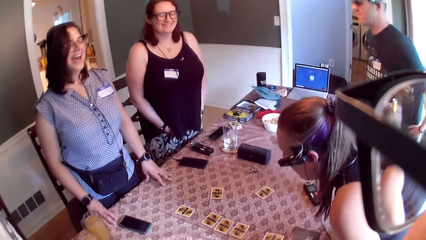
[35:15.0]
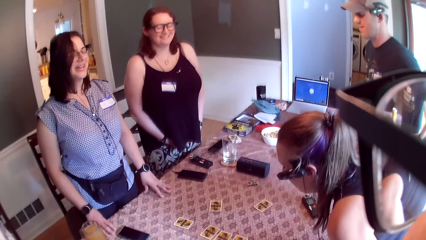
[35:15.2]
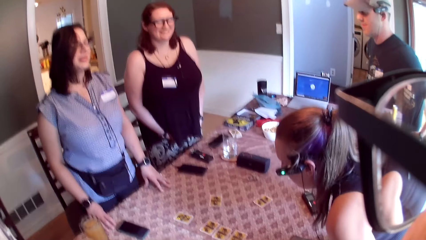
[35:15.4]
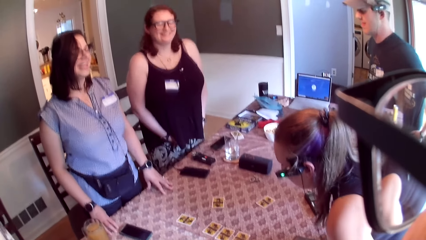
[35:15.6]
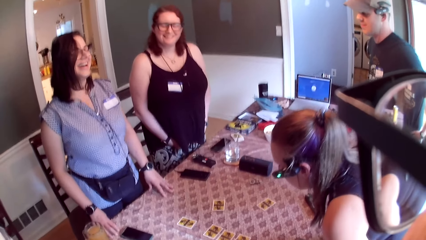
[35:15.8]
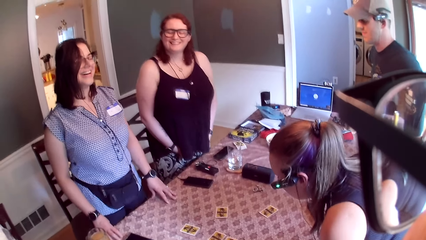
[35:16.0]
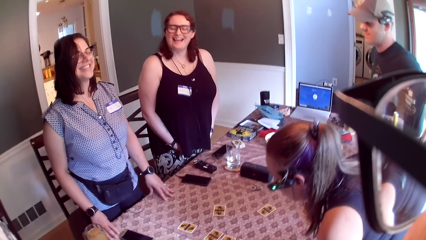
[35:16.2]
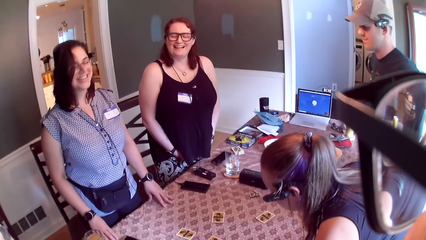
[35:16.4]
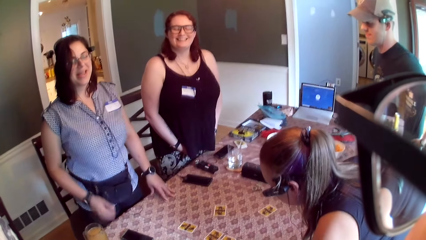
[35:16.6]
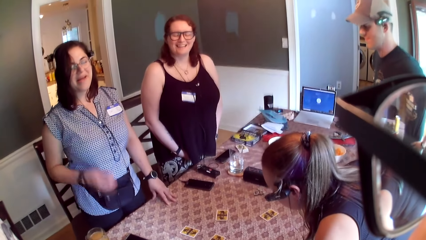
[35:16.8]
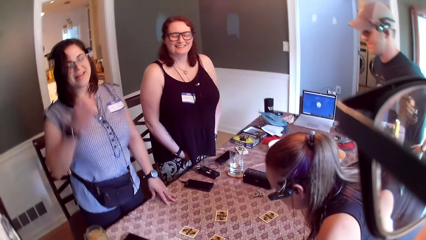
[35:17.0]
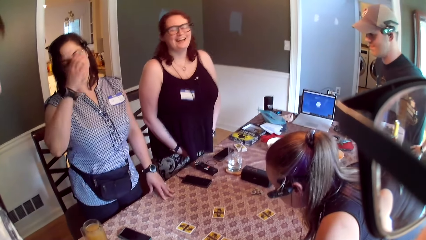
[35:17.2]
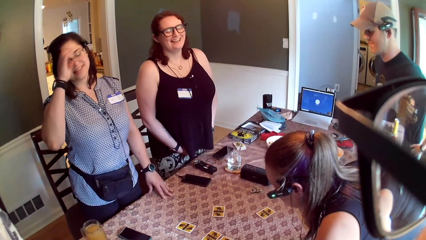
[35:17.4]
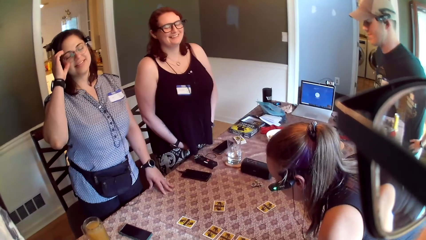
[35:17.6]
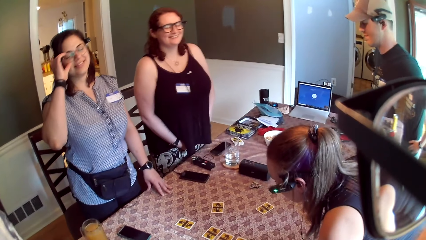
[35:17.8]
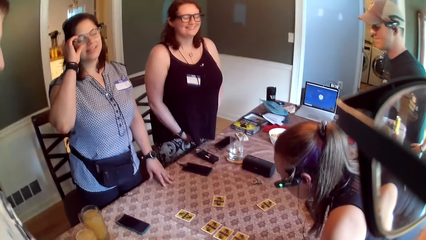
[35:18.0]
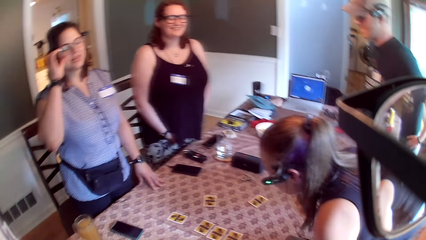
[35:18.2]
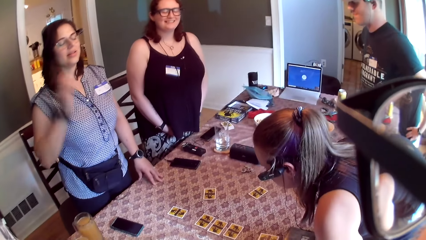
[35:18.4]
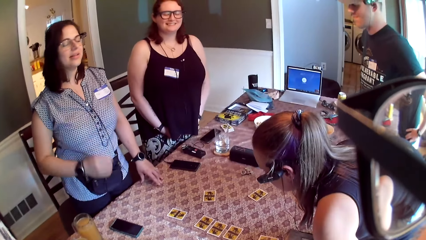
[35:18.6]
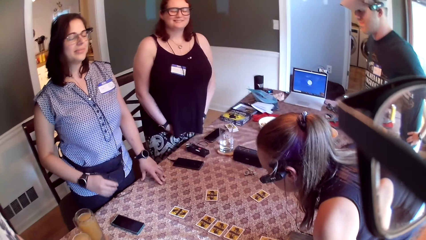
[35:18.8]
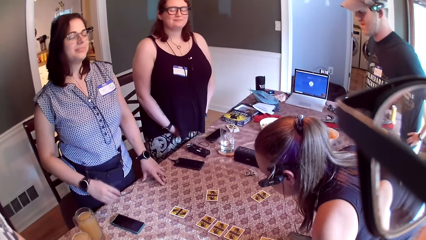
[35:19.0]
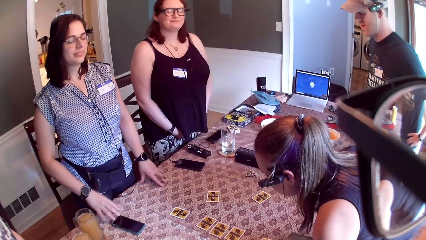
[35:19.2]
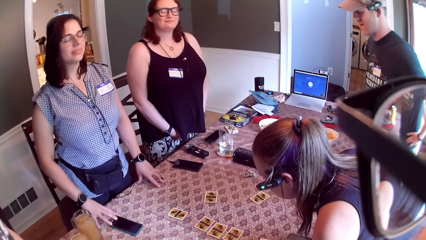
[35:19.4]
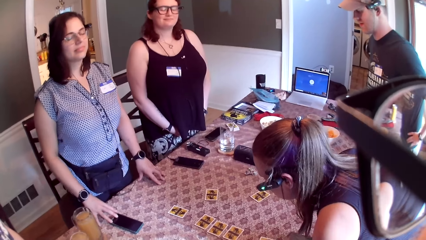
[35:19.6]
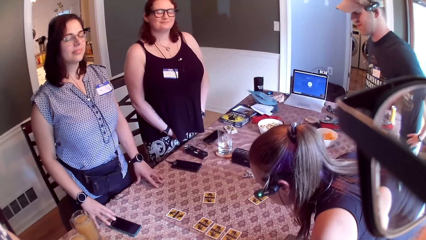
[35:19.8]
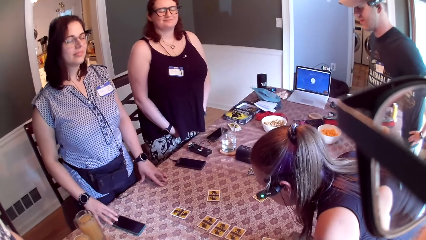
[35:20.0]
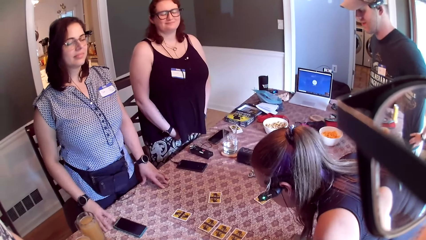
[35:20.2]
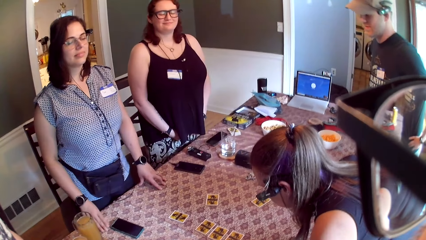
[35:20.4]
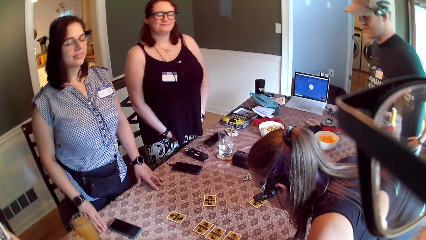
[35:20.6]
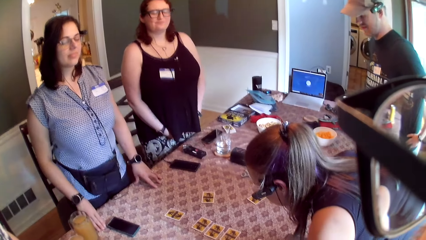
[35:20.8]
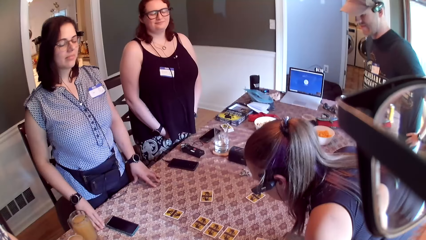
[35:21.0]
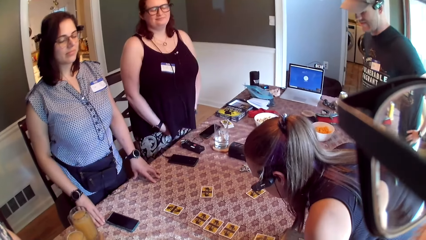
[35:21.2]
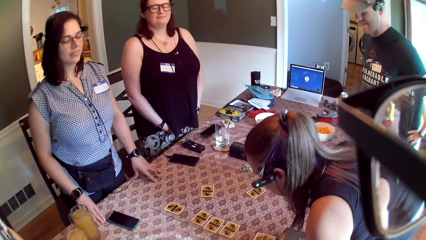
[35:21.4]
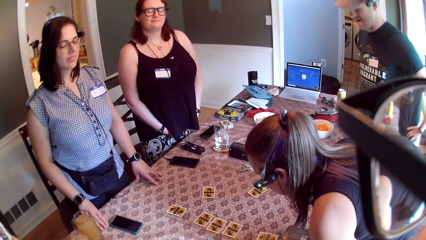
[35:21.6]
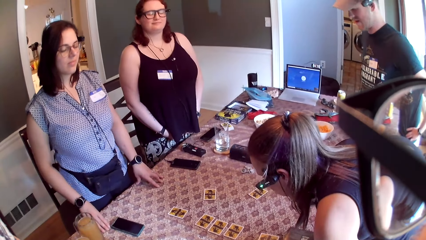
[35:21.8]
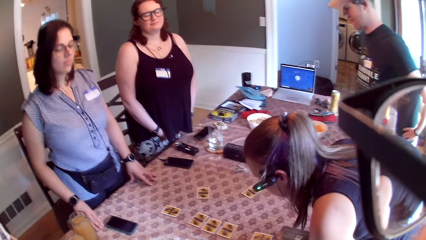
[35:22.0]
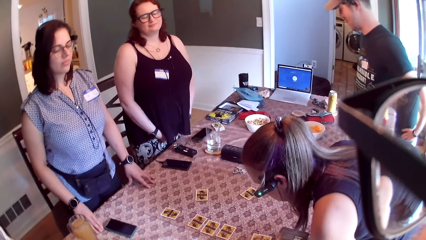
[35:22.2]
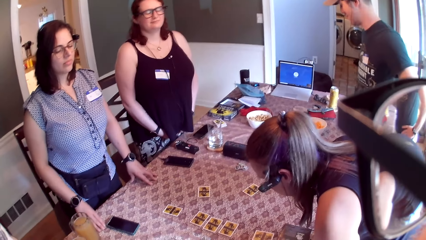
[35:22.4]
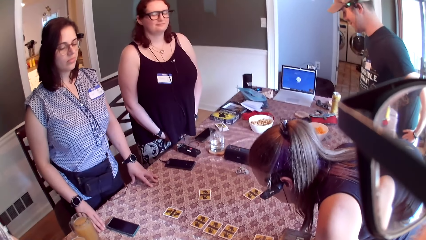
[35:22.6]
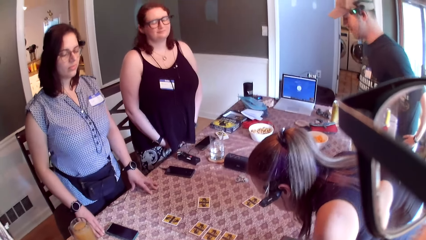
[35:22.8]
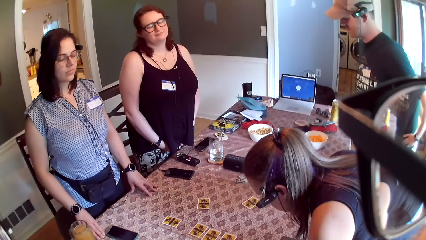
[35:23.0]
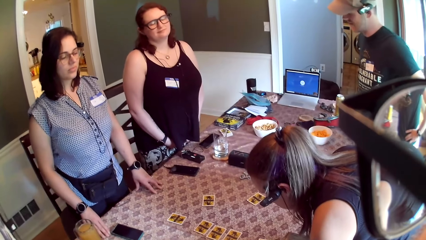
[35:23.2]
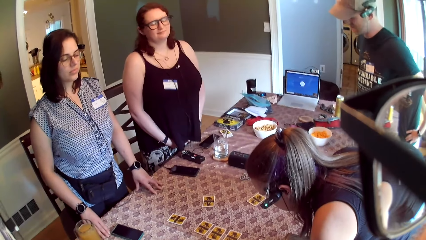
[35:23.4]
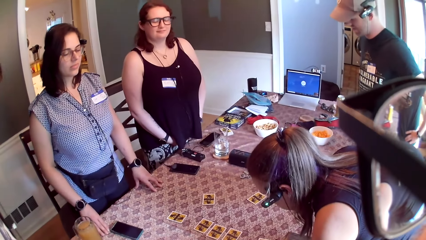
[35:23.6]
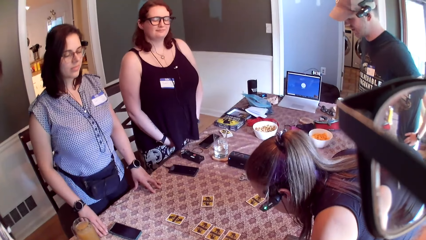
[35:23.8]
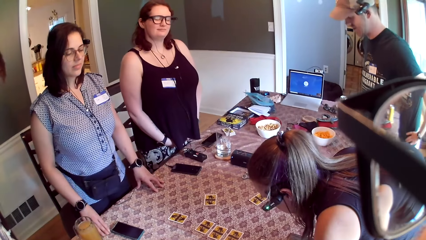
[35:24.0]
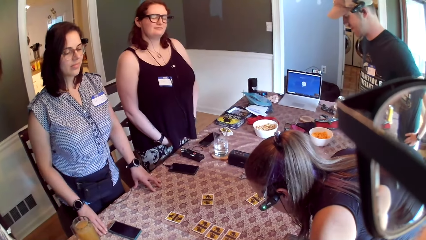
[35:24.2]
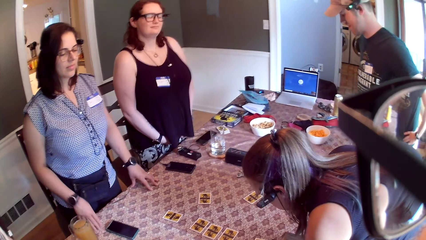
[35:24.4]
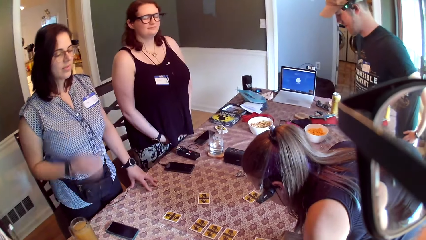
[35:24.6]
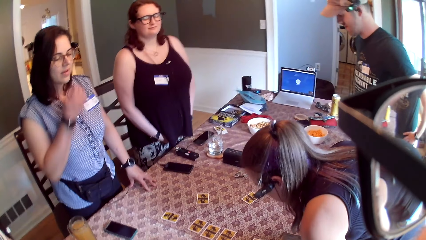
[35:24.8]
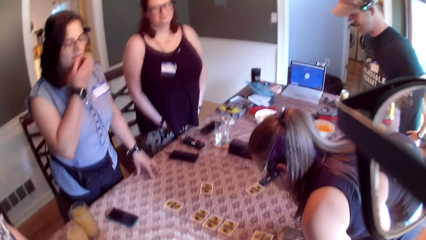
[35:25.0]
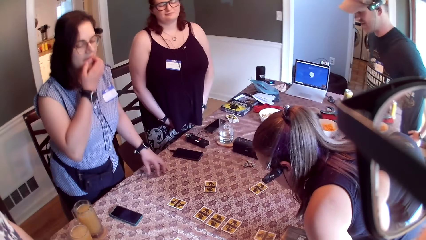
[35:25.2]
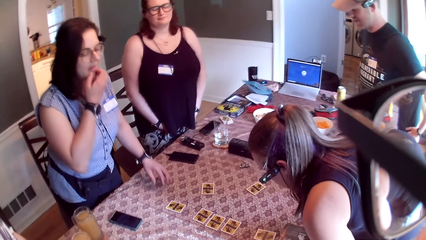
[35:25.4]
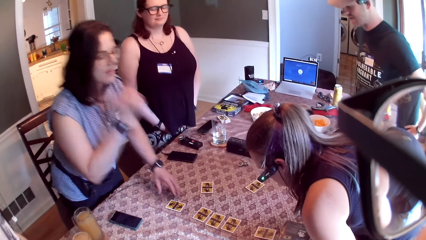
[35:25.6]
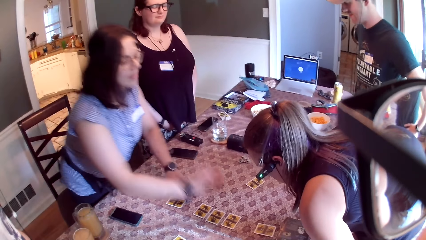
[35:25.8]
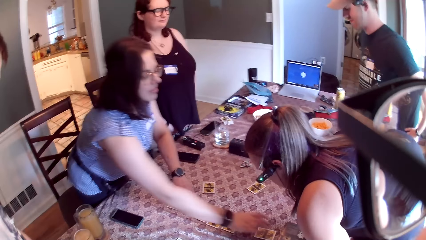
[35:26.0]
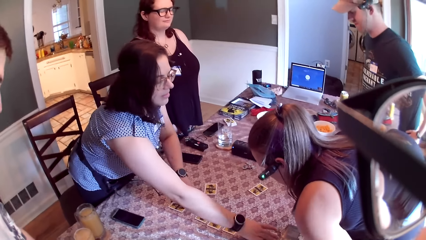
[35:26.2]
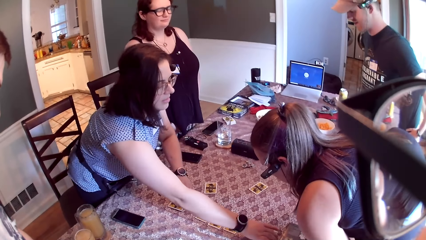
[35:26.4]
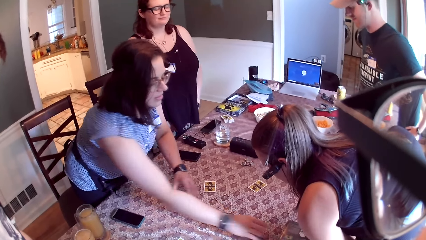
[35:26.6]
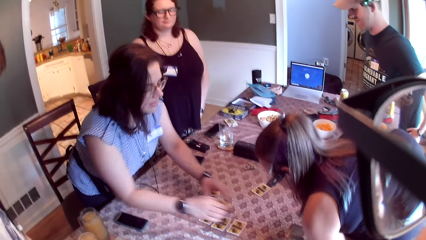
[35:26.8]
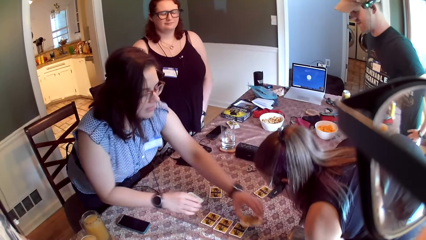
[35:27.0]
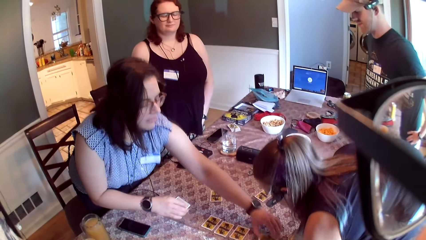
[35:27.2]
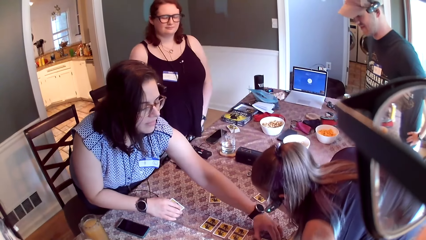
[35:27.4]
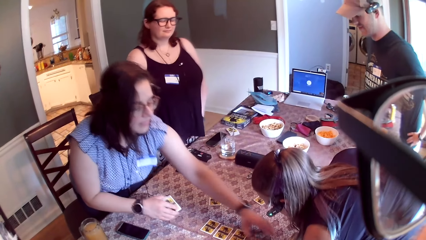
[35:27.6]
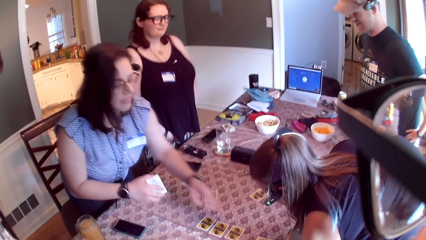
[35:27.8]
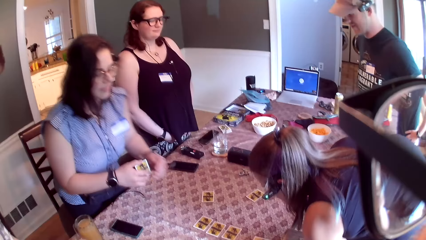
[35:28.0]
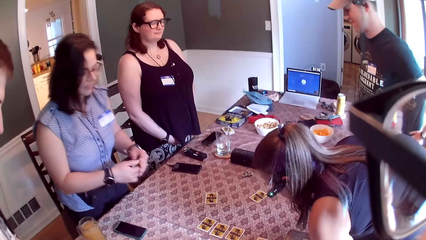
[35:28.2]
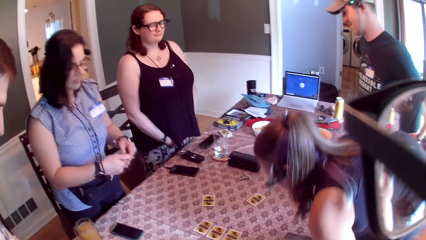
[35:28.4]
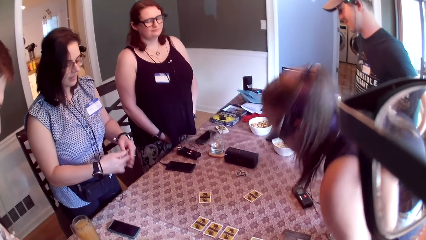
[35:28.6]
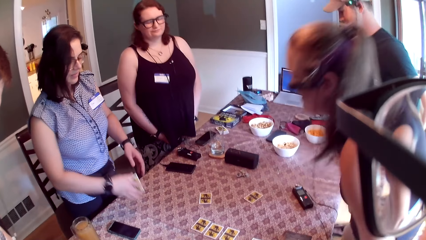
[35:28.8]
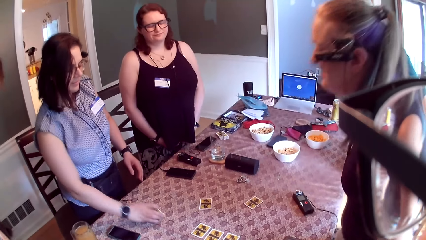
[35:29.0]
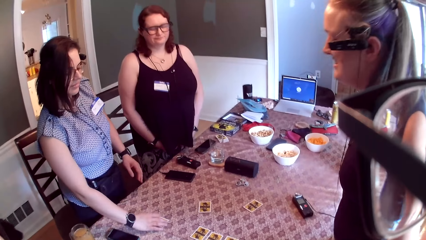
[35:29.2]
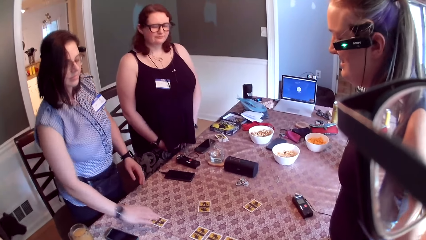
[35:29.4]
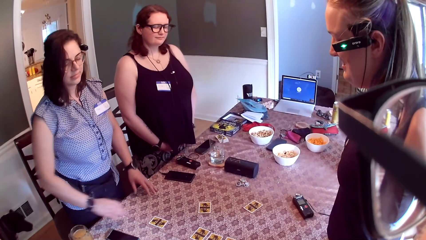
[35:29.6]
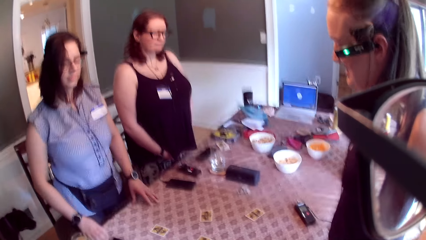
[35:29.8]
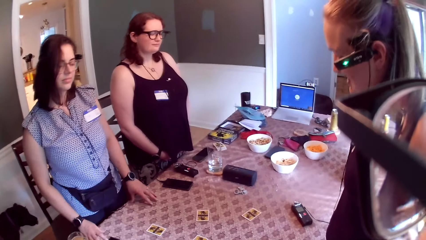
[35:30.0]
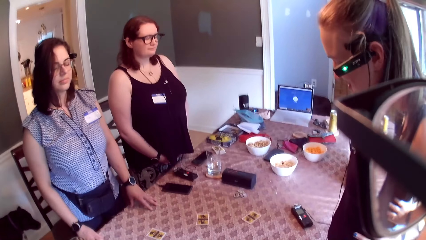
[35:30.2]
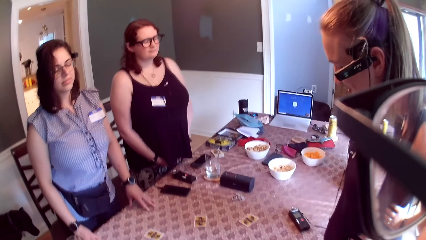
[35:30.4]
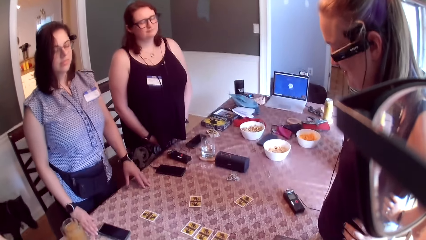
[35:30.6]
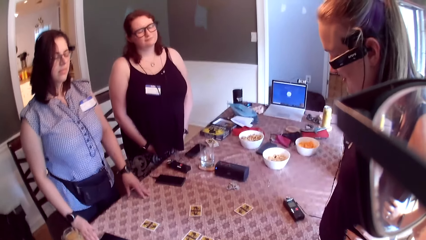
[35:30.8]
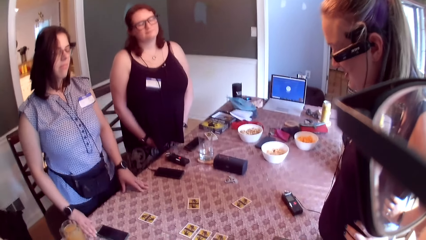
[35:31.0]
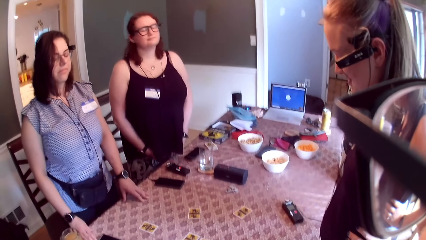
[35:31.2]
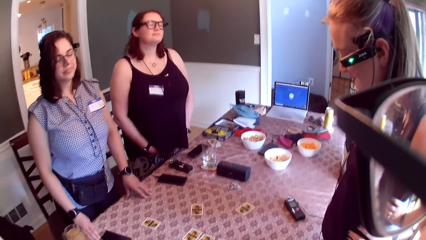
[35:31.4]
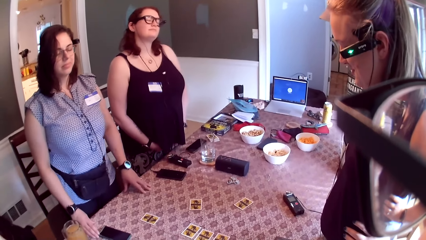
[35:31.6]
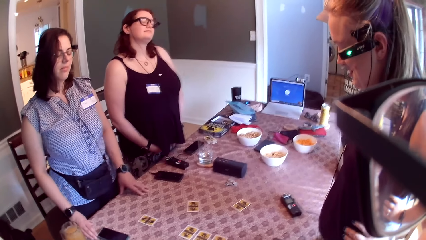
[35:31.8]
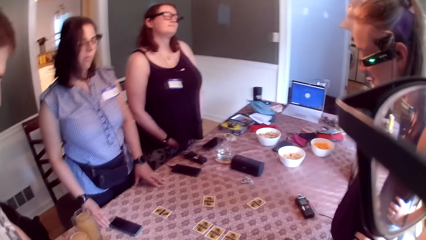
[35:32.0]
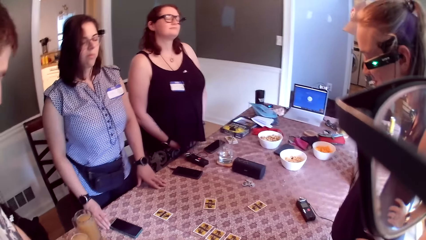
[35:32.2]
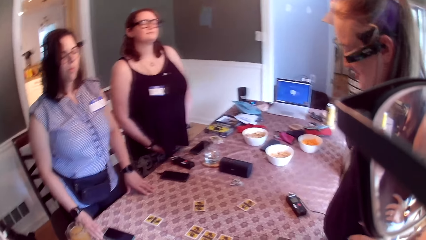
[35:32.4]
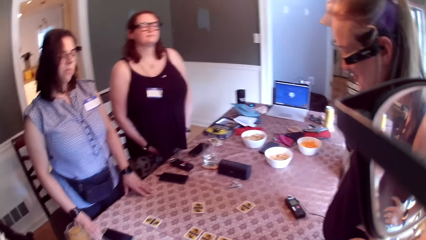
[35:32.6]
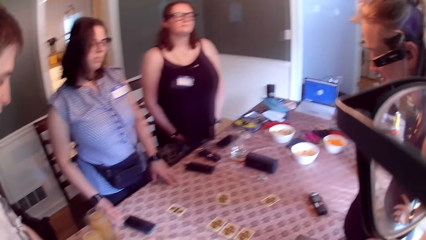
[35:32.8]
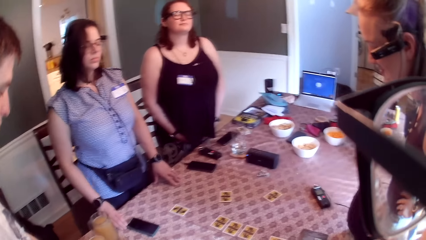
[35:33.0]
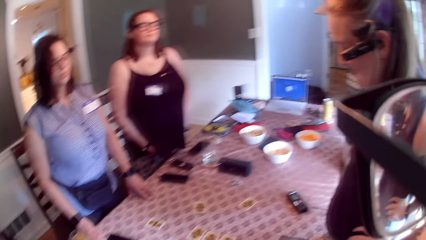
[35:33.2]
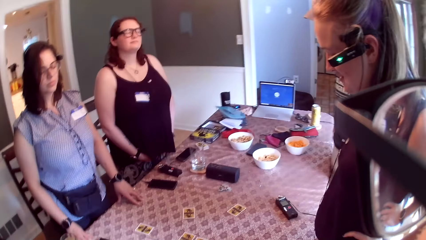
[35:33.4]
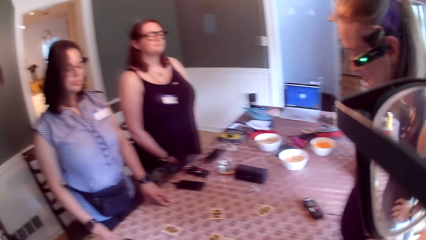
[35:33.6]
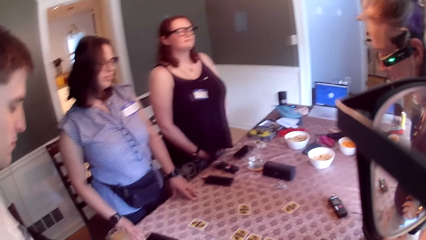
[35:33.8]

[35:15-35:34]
The woman adjusts her eyeglasses with her right hand. The woman picks up the card from the table with her right hand. The woman picks up the card from the table with her left hand. The woman puts the card on the table with her left hand. The woman touches the card in her right hand with her left hand. The woman puts the card on the table with her right hand. The camera wearer, the woman and other persons dance to the music.
